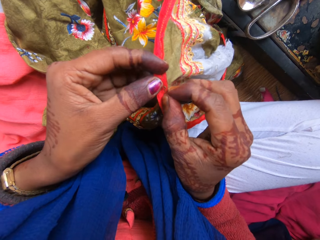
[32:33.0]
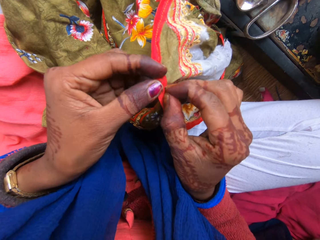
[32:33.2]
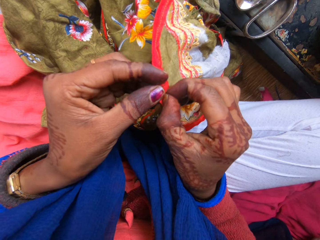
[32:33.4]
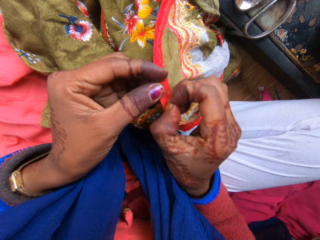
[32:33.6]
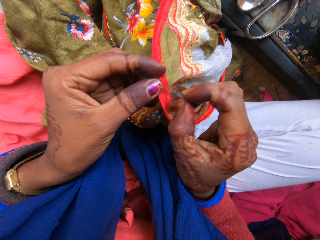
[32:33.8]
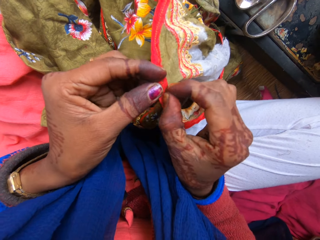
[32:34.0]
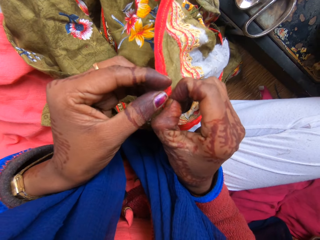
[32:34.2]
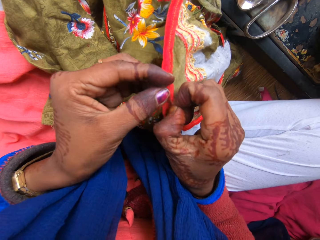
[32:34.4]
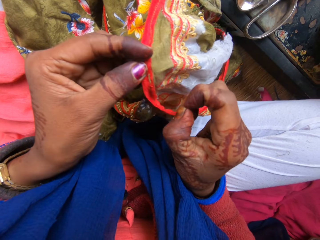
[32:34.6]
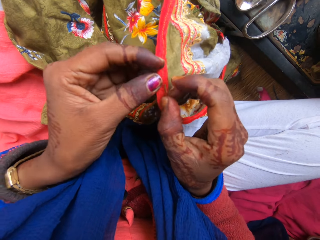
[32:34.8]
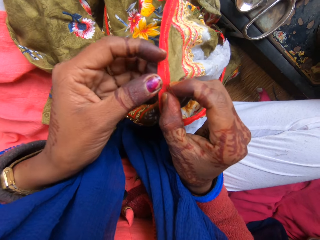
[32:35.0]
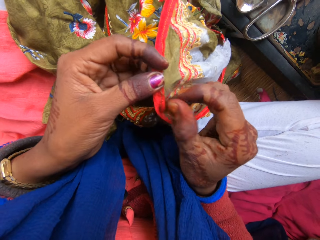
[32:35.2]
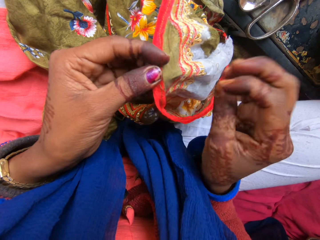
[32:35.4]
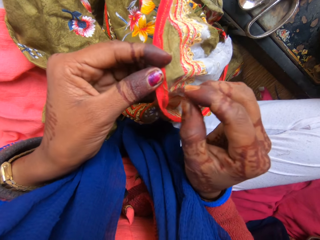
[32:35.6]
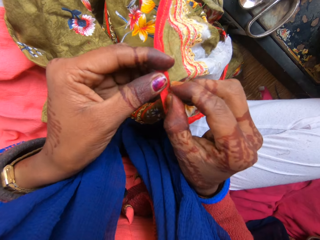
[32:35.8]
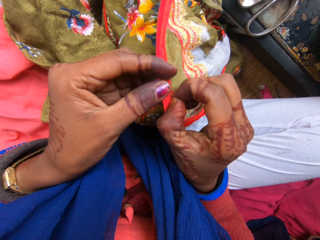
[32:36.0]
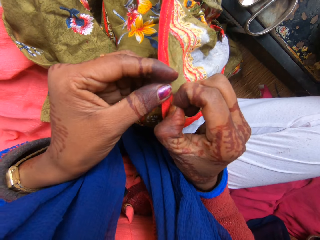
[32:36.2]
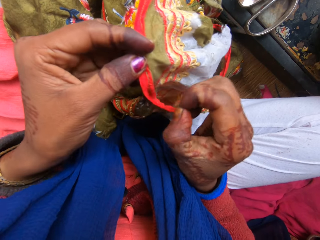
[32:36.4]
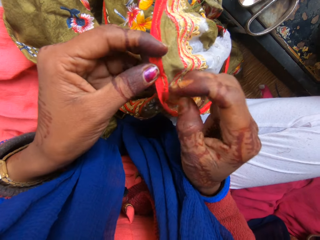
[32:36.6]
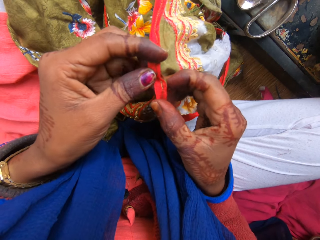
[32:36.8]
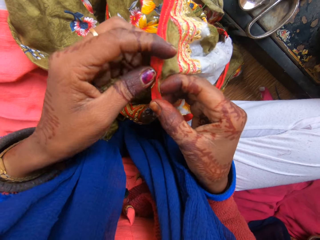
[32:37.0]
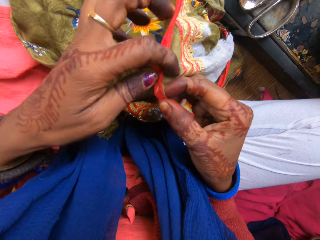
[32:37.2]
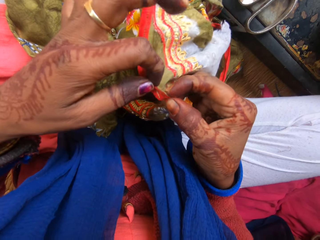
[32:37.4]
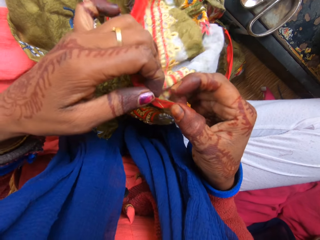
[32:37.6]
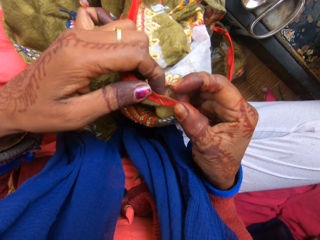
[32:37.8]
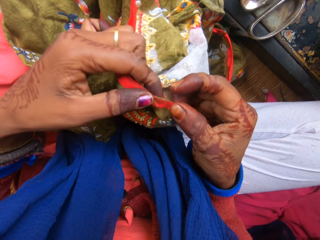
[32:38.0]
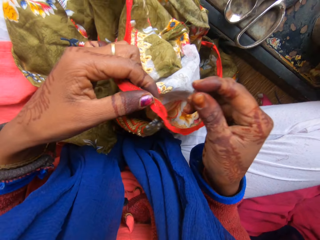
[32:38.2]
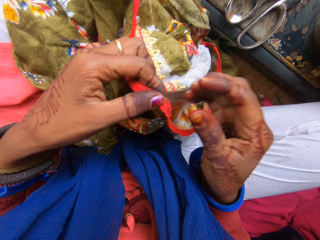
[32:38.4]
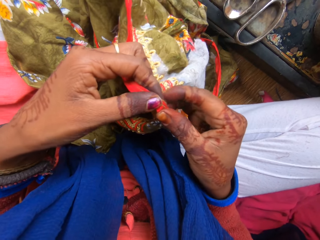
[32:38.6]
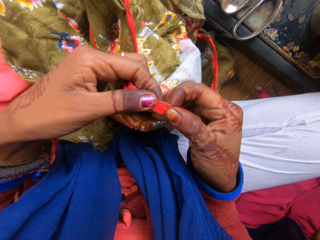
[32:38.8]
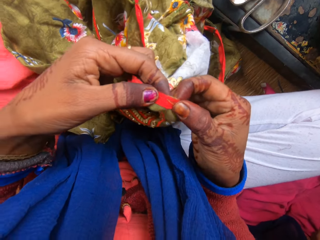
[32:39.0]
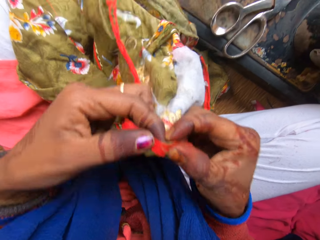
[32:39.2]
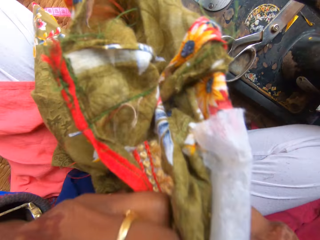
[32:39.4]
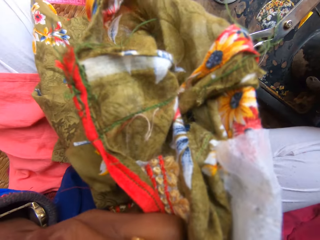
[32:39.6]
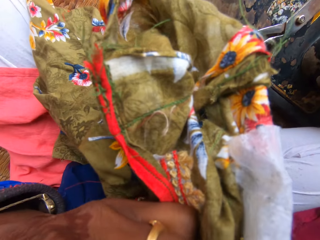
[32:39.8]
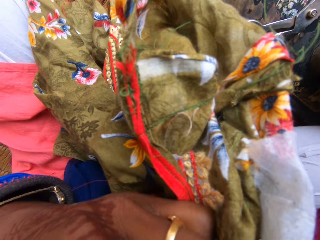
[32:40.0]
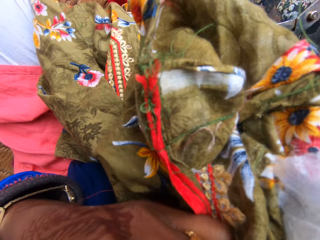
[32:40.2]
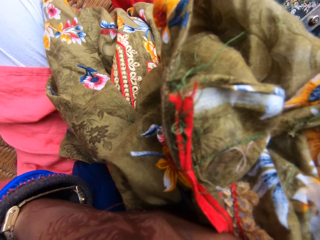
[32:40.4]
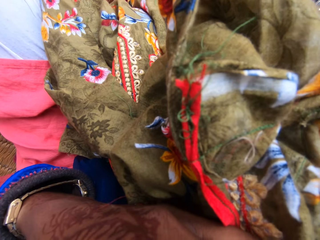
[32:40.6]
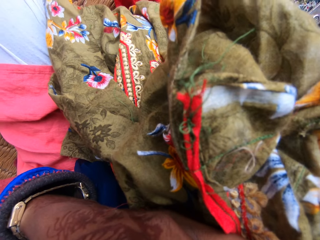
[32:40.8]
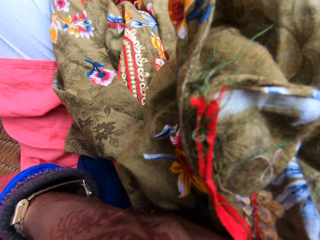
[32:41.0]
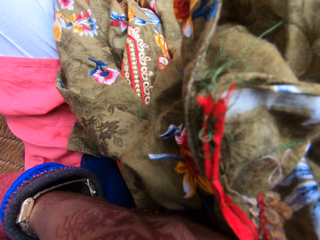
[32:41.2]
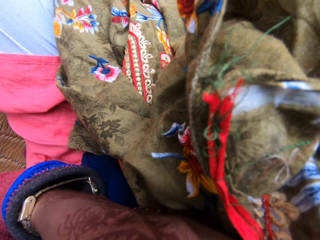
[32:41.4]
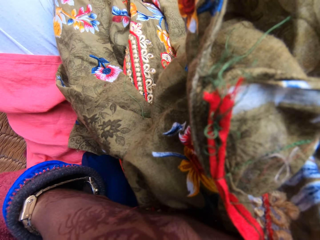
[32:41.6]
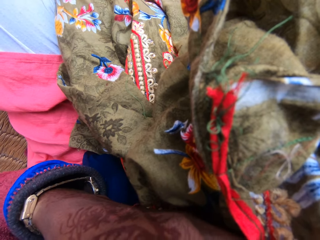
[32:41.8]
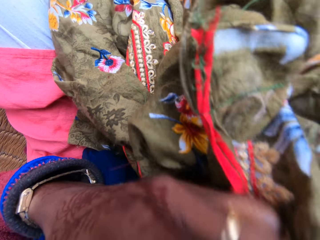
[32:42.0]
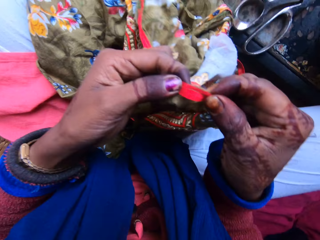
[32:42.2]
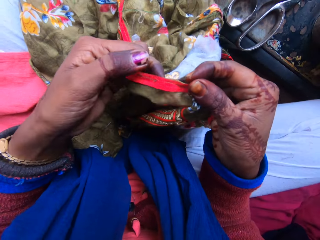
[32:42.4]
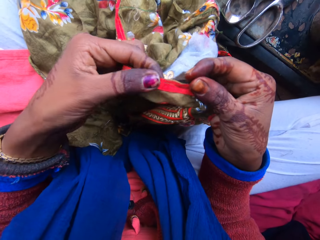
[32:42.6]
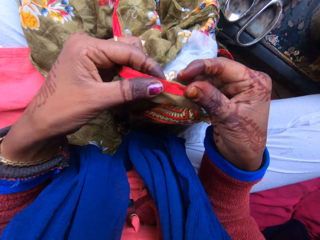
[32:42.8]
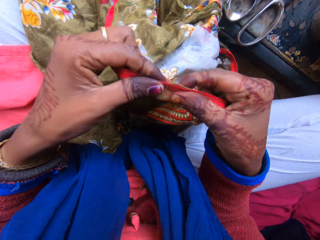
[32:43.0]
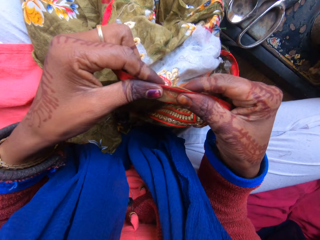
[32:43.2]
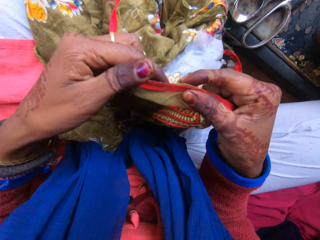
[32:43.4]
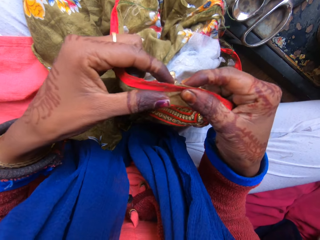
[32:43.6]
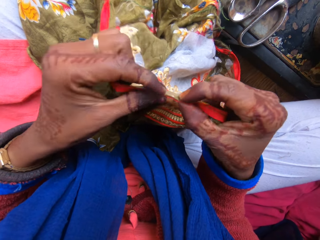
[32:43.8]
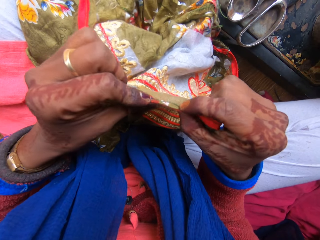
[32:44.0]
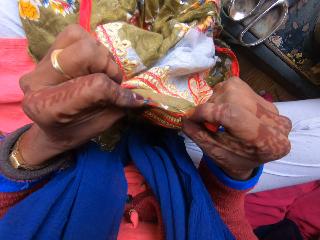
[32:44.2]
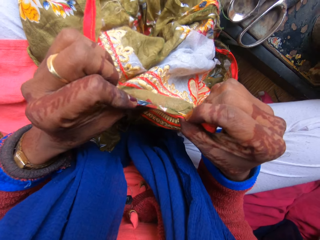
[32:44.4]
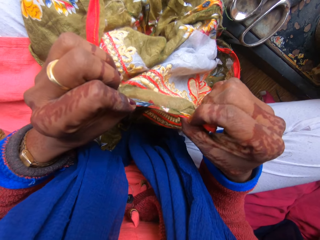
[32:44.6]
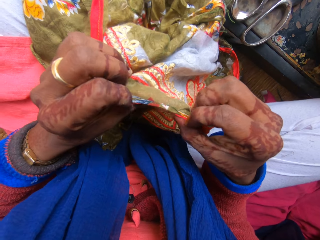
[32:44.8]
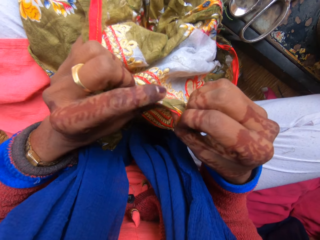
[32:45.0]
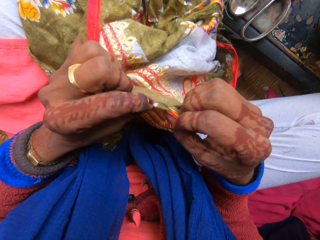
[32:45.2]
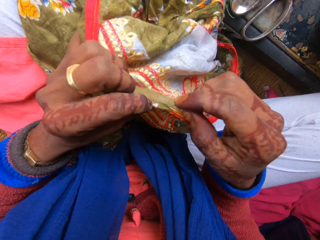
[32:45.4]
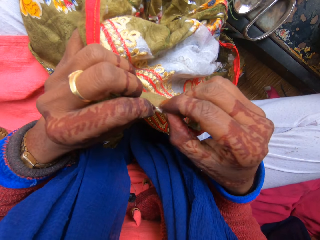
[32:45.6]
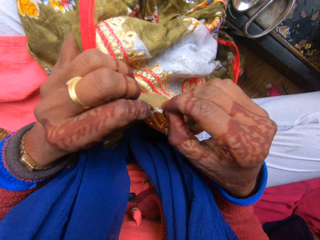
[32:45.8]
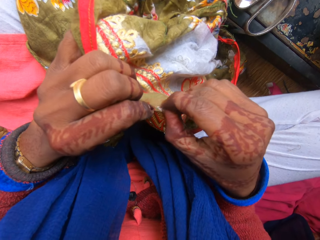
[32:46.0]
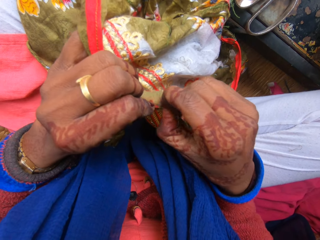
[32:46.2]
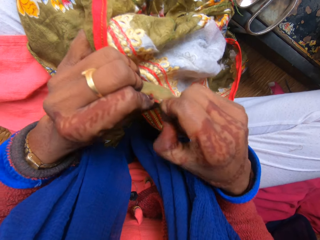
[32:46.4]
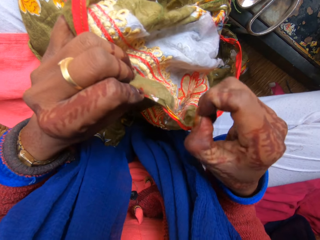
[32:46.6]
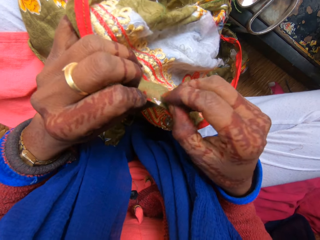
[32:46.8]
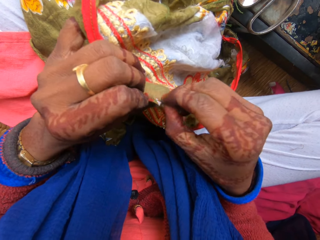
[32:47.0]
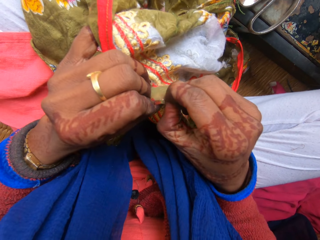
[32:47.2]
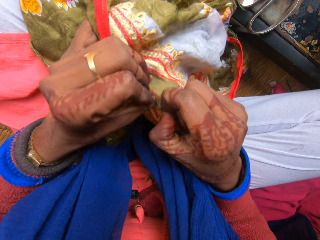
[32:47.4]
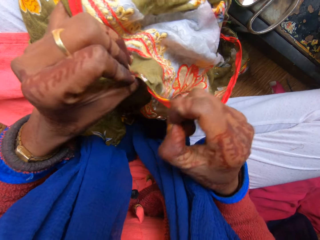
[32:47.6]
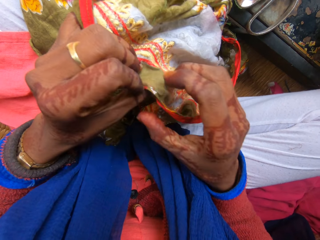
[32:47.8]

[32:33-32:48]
The camera wearer raises the cloth with both hands. She removes pieces of thread from the piece of fabric in her teeth. She works on the cloth with both hands. She removes pieces of thread from the piece of fabric in her hand.

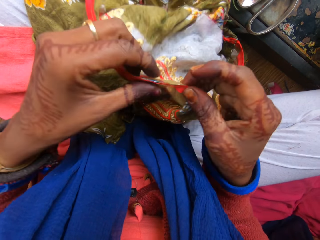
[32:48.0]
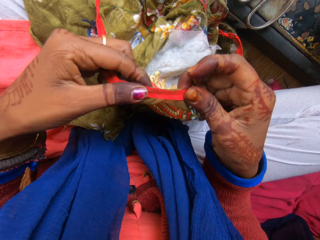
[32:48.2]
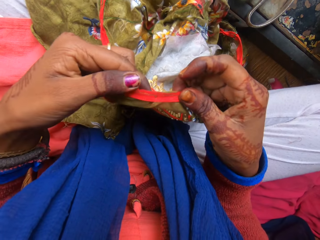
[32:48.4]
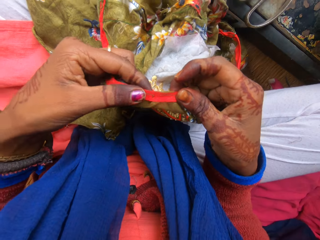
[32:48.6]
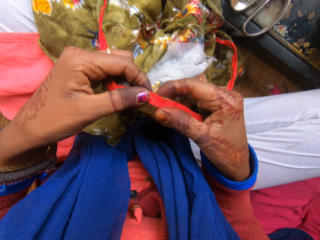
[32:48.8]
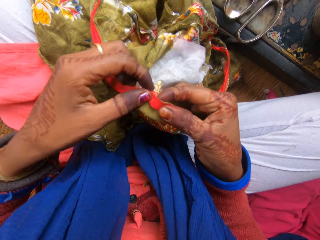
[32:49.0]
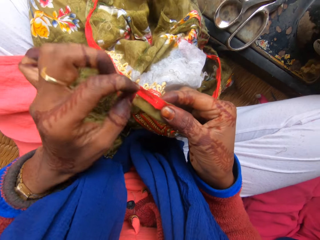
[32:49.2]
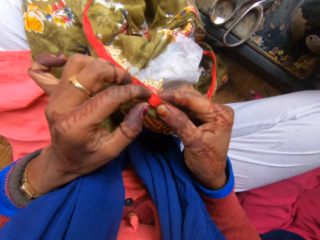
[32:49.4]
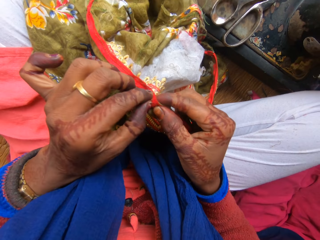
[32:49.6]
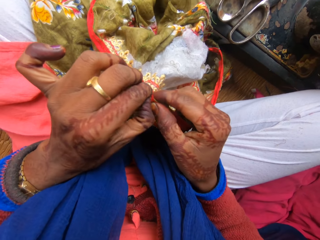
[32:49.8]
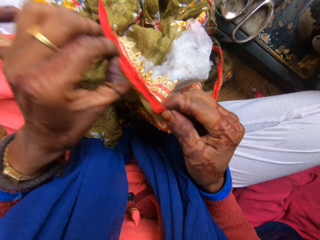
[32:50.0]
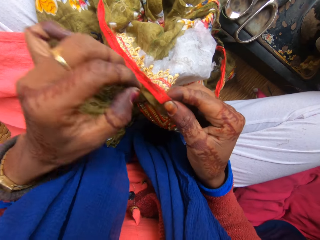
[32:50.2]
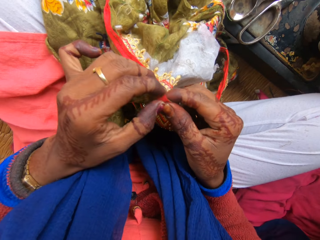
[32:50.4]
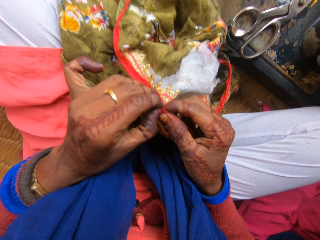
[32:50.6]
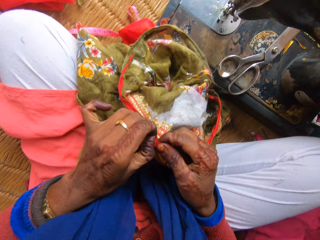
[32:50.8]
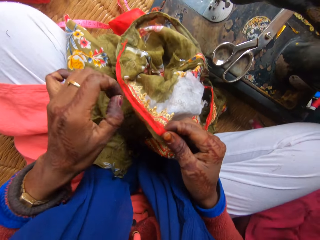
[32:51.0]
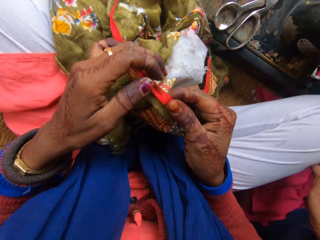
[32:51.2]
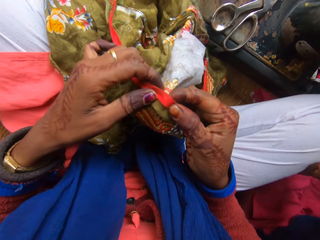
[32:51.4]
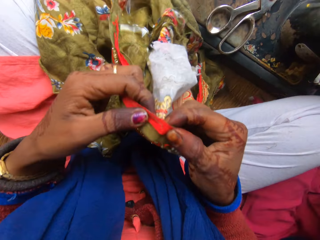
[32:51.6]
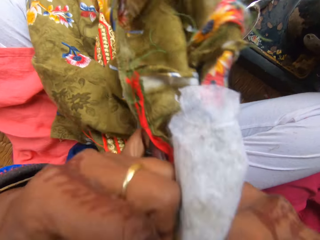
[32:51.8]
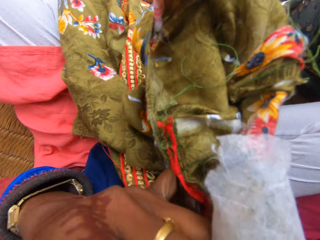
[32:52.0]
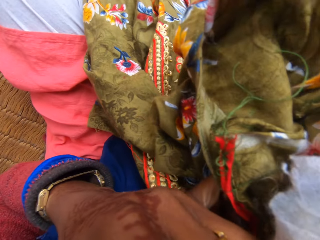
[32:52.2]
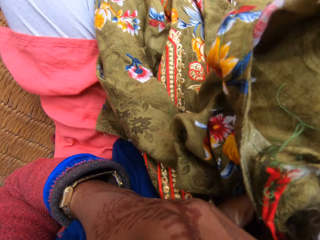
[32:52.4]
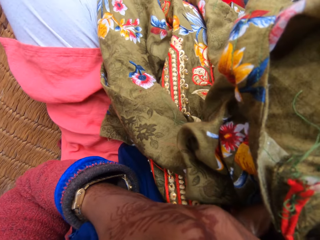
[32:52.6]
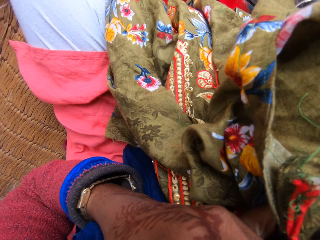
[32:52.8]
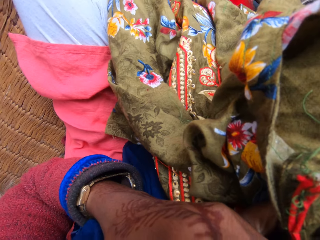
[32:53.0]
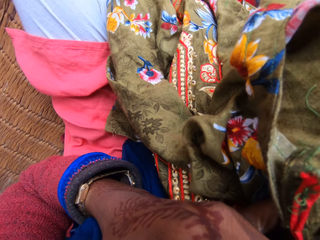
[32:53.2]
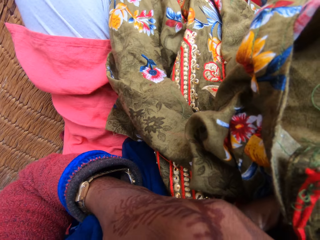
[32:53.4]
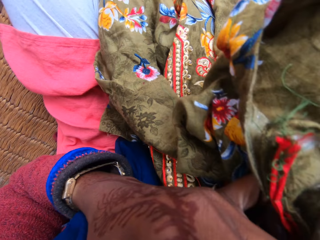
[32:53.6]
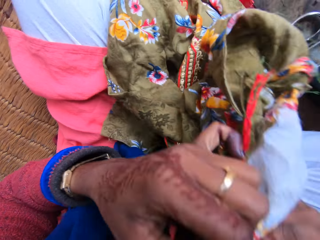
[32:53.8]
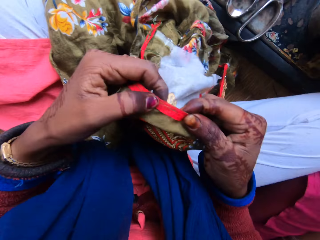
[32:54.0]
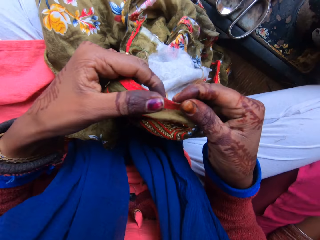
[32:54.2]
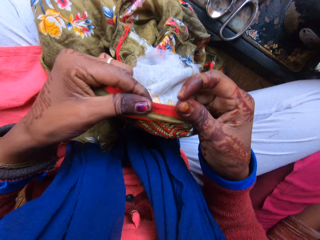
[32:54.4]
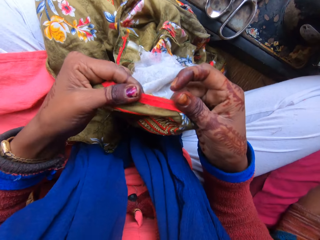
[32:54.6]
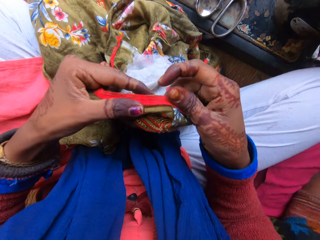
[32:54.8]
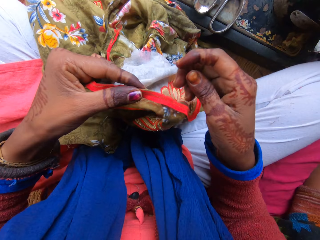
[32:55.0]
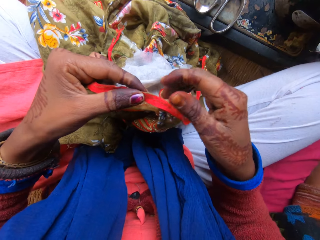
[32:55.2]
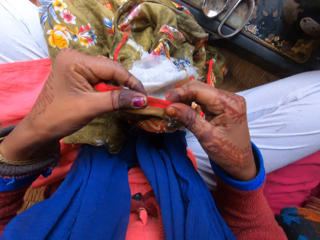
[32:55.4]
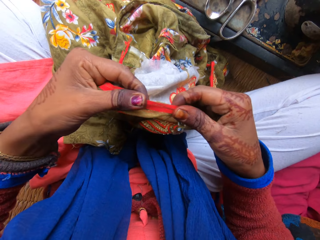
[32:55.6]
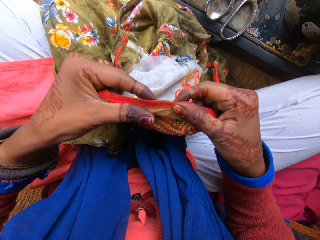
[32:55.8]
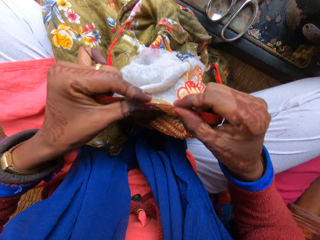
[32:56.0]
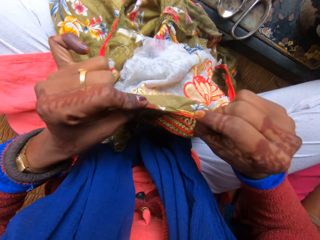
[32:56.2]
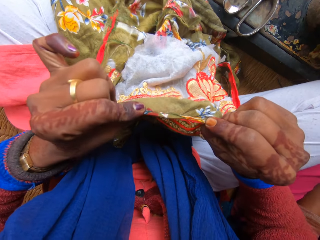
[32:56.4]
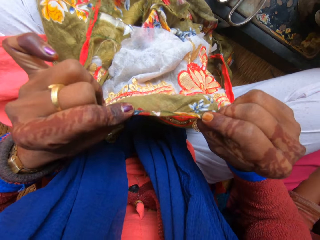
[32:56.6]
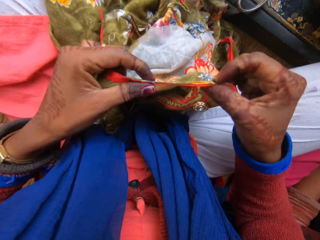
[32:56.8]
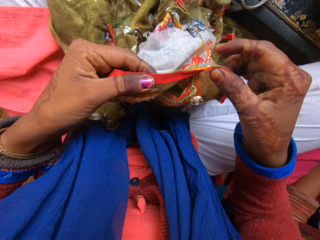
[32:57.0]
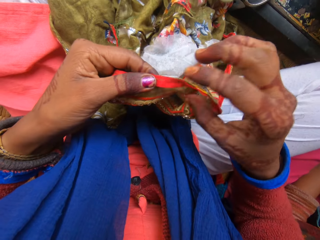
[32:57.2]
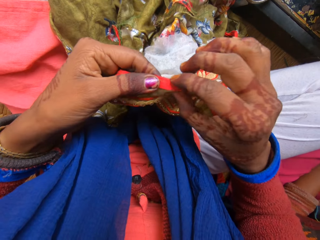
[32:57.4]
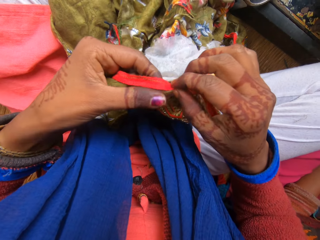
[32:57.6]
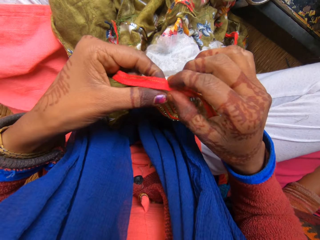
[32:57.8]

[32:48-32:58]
The camera wearer raises the cloth with both hands. A woman sits beside the camera wearer. The camera wearer removes pieces of thread from the piece of fabric in her teeth. She removes pieces of thread from the piece of fabric in her hand. The woman sits beside the camera wearer. The camera wearer works on the cloth with both hands.
